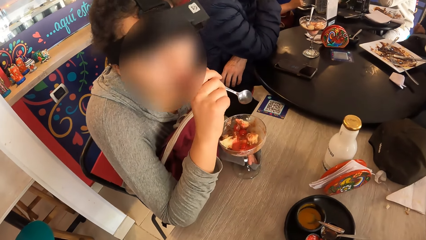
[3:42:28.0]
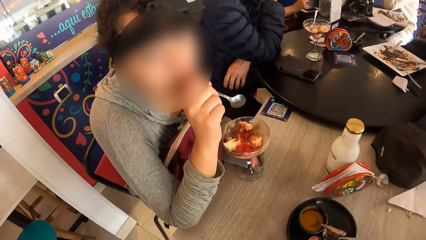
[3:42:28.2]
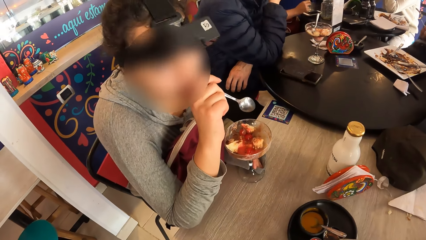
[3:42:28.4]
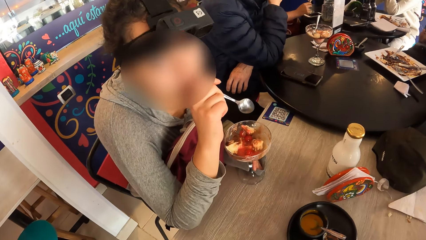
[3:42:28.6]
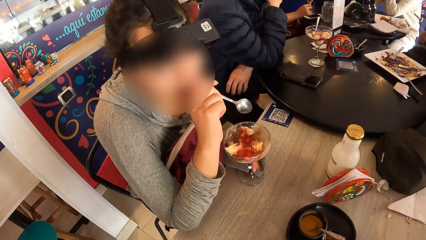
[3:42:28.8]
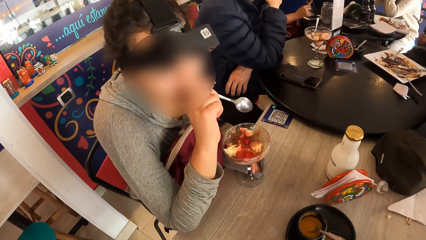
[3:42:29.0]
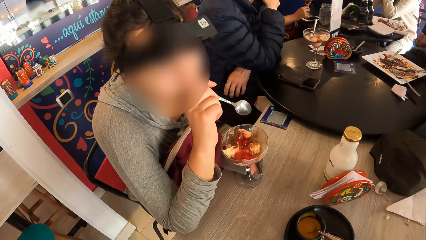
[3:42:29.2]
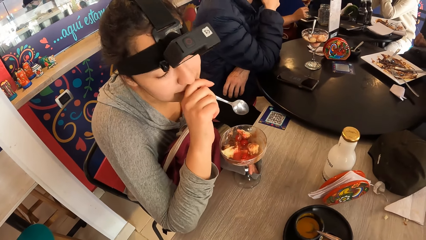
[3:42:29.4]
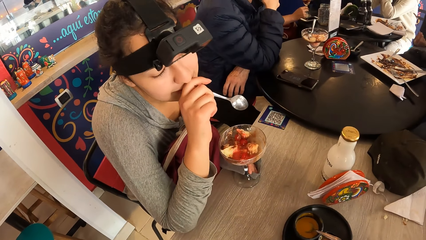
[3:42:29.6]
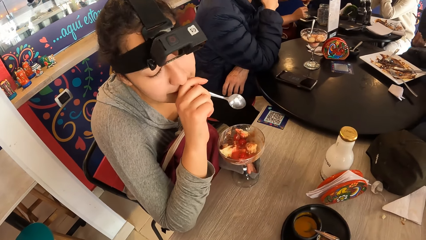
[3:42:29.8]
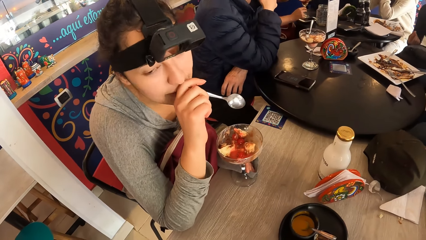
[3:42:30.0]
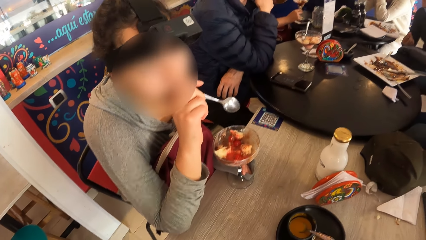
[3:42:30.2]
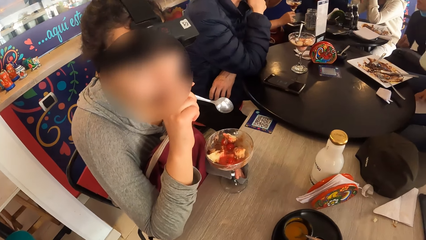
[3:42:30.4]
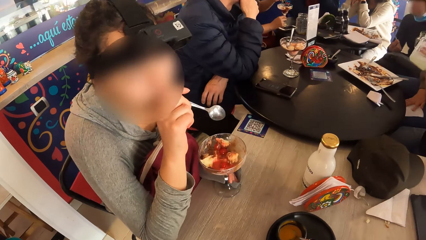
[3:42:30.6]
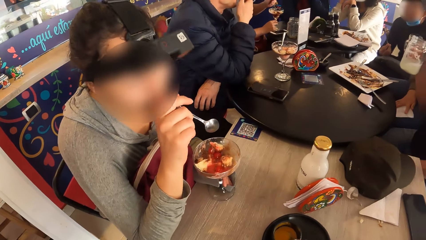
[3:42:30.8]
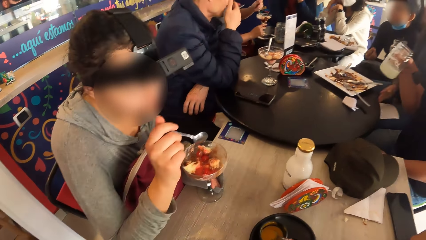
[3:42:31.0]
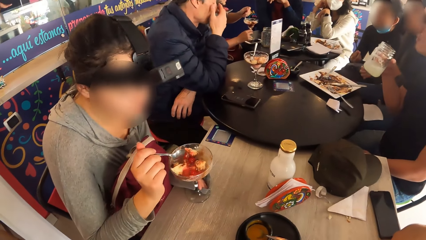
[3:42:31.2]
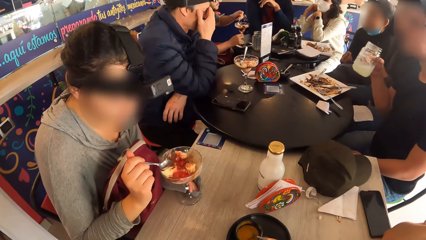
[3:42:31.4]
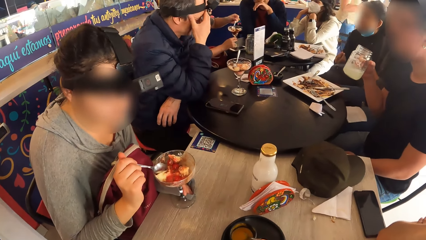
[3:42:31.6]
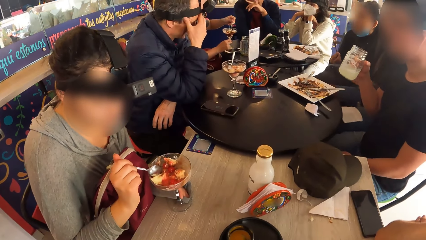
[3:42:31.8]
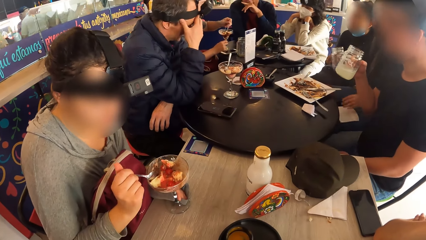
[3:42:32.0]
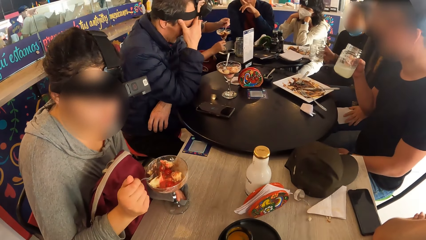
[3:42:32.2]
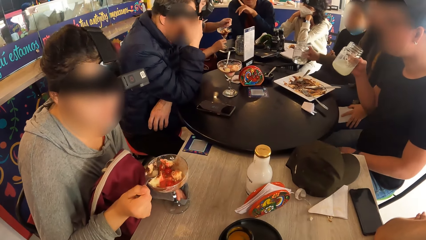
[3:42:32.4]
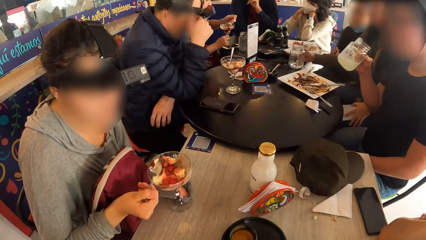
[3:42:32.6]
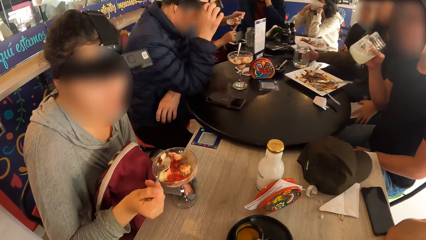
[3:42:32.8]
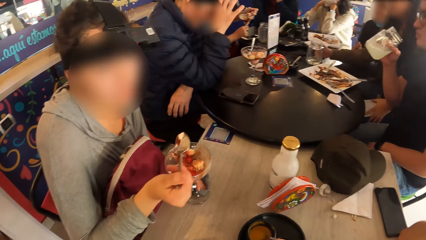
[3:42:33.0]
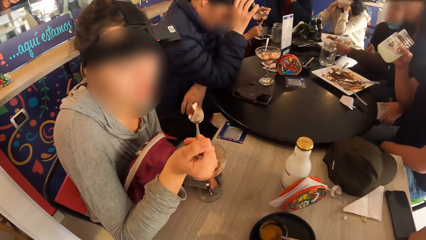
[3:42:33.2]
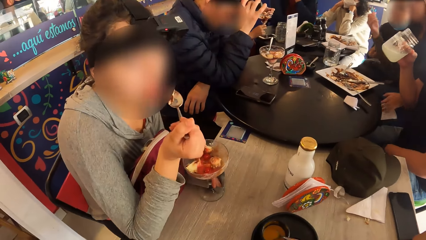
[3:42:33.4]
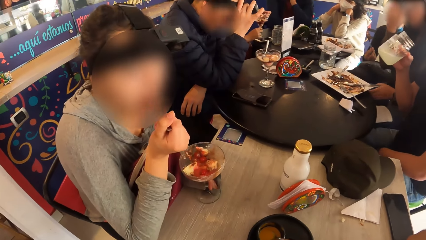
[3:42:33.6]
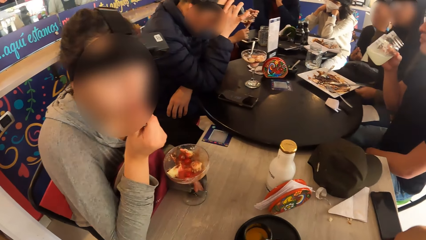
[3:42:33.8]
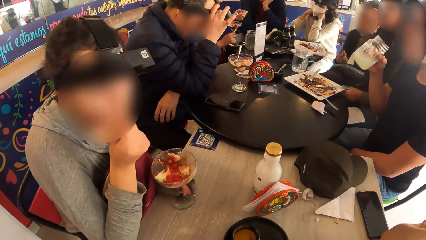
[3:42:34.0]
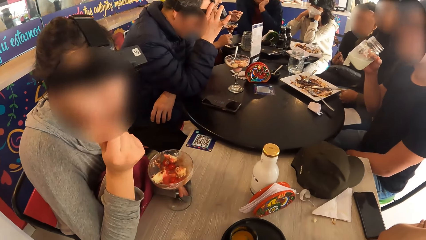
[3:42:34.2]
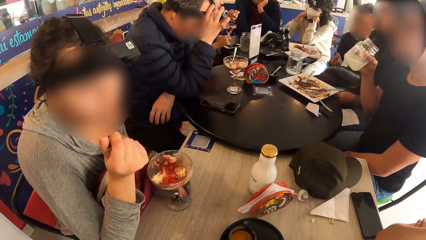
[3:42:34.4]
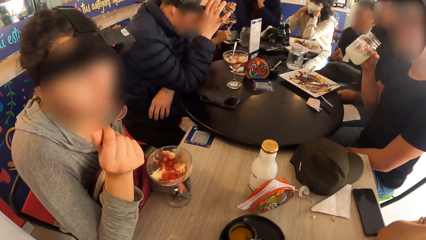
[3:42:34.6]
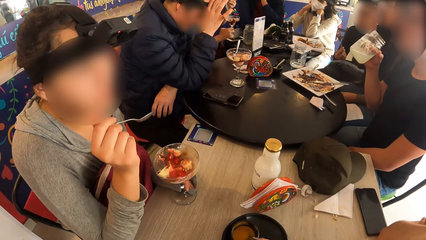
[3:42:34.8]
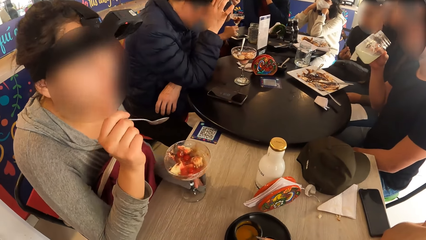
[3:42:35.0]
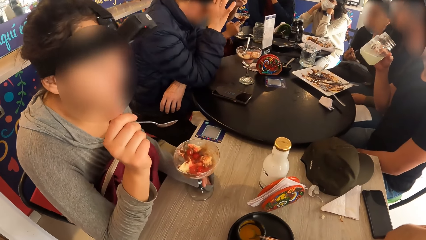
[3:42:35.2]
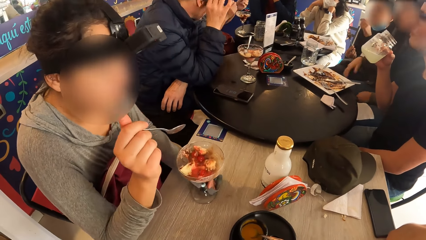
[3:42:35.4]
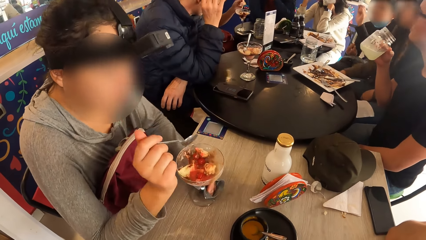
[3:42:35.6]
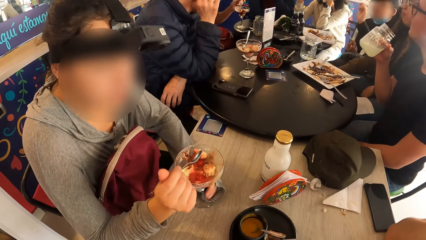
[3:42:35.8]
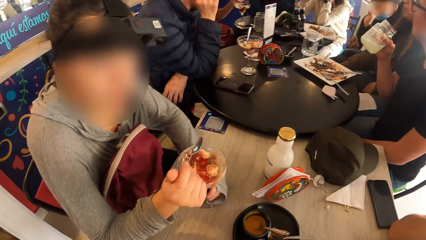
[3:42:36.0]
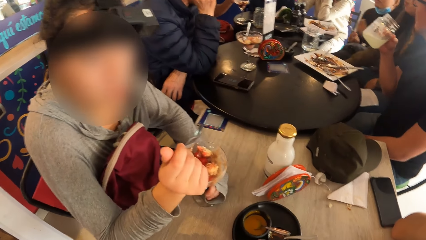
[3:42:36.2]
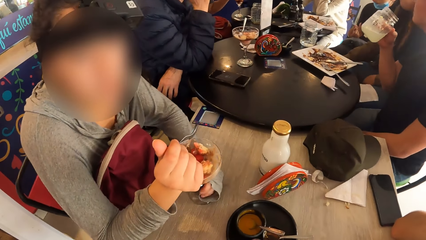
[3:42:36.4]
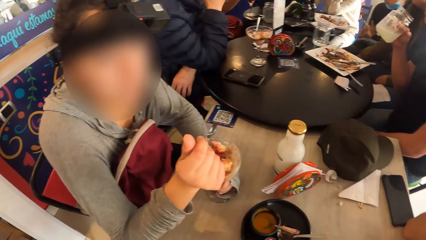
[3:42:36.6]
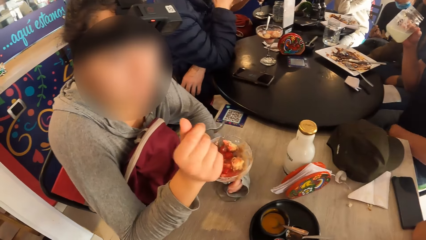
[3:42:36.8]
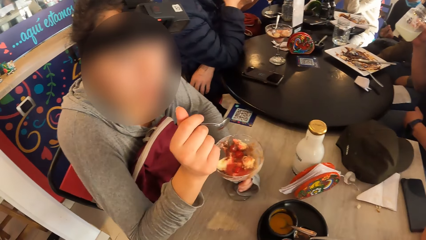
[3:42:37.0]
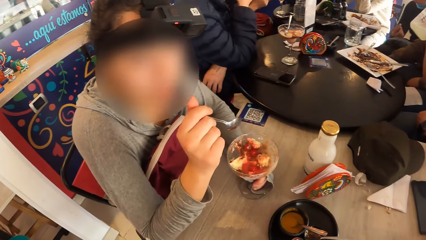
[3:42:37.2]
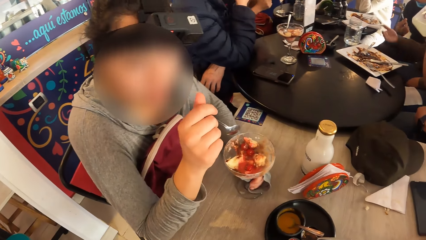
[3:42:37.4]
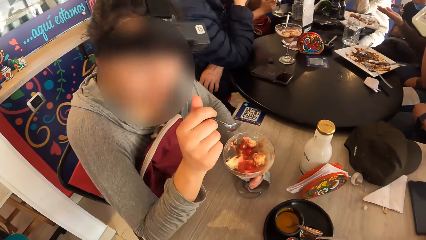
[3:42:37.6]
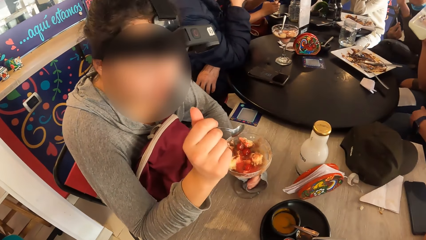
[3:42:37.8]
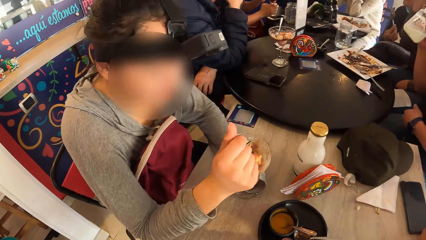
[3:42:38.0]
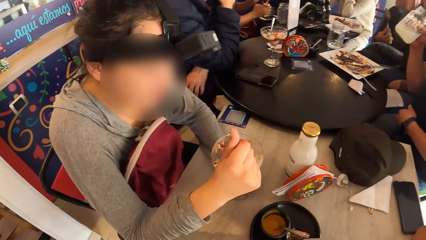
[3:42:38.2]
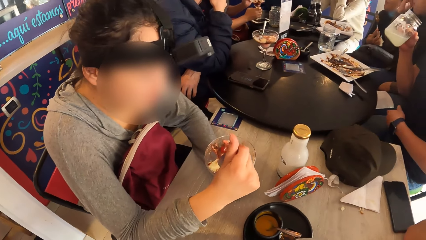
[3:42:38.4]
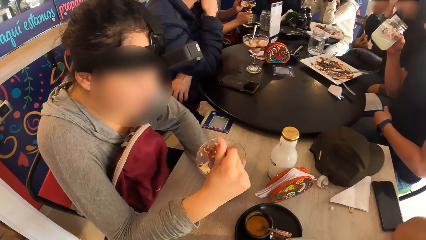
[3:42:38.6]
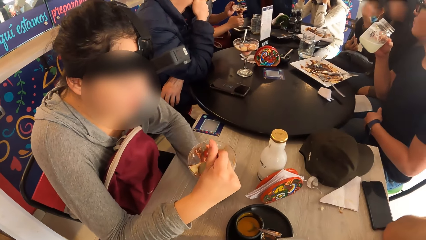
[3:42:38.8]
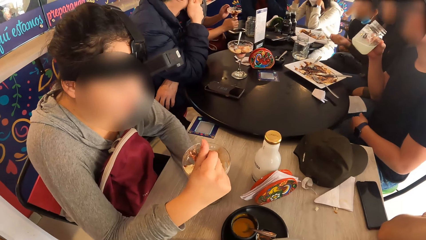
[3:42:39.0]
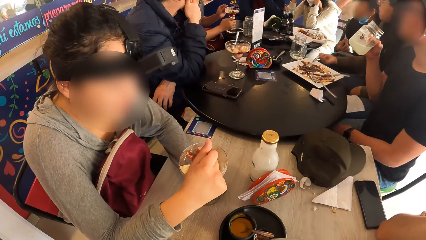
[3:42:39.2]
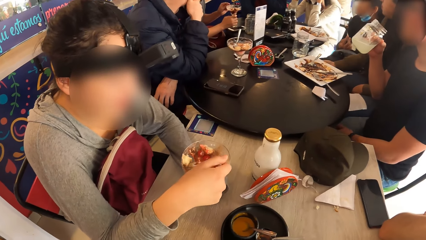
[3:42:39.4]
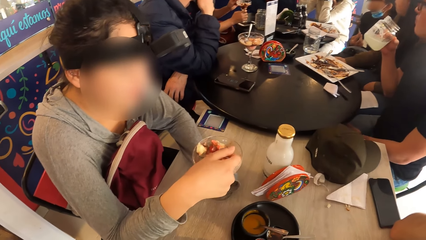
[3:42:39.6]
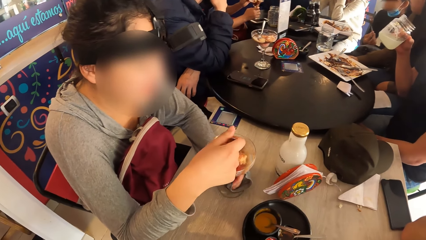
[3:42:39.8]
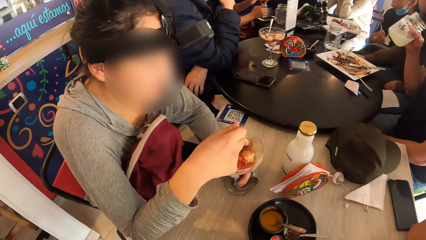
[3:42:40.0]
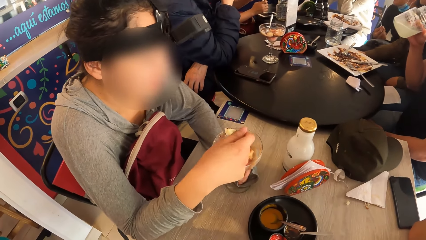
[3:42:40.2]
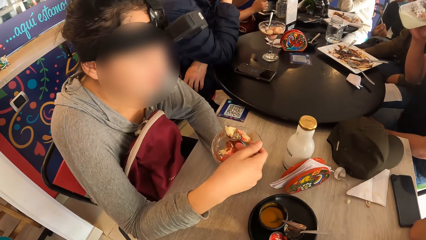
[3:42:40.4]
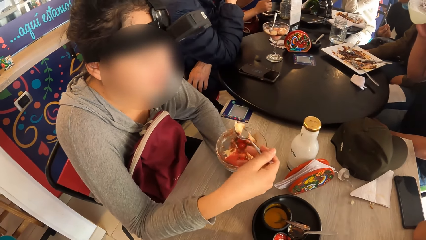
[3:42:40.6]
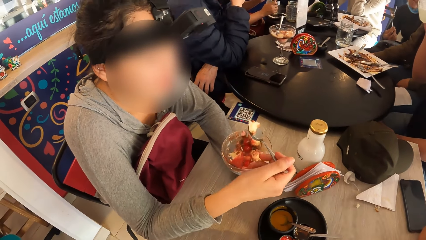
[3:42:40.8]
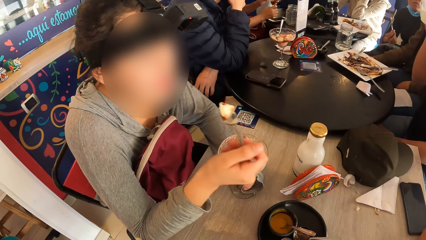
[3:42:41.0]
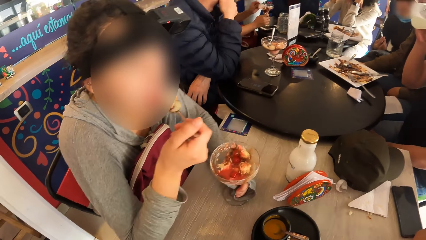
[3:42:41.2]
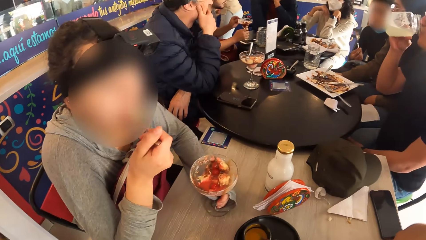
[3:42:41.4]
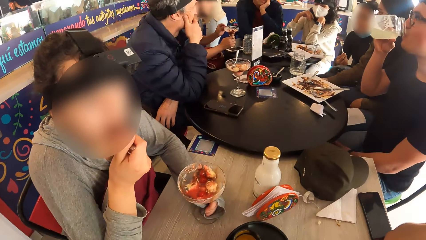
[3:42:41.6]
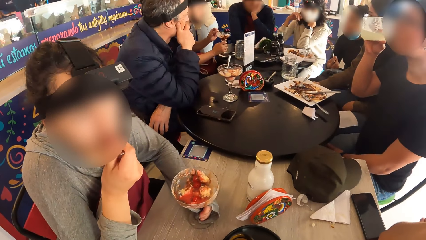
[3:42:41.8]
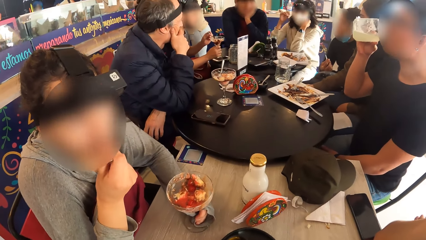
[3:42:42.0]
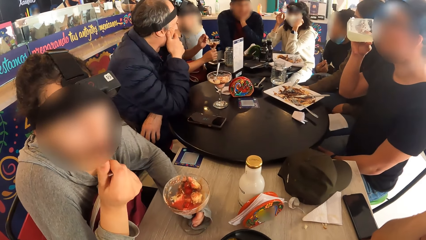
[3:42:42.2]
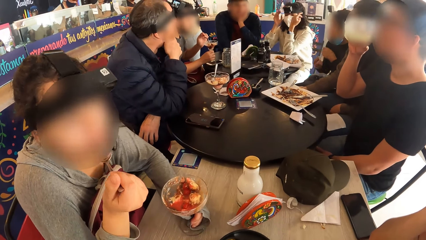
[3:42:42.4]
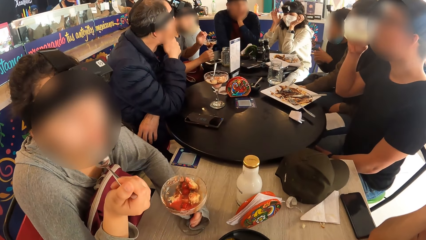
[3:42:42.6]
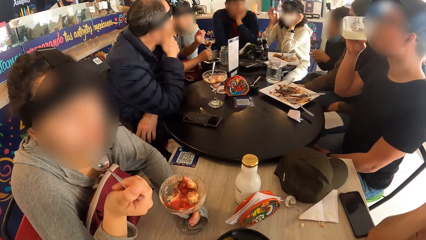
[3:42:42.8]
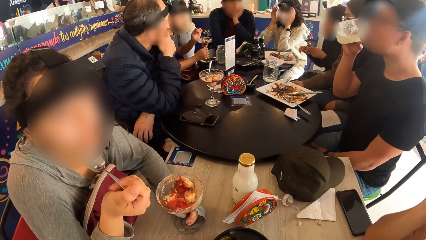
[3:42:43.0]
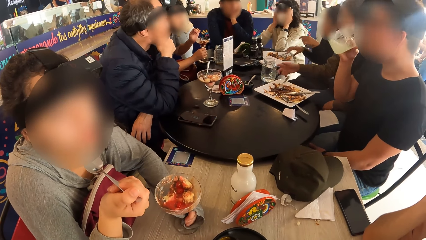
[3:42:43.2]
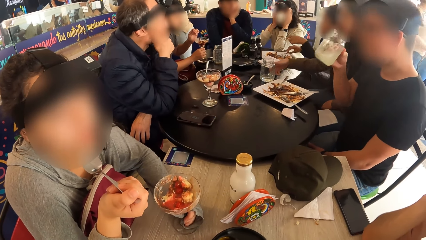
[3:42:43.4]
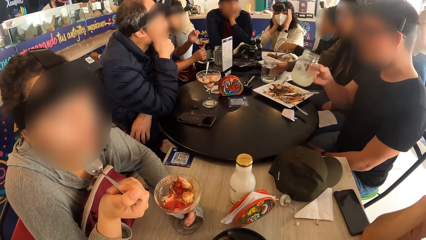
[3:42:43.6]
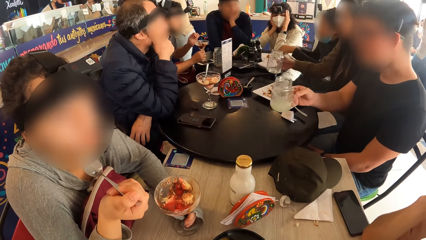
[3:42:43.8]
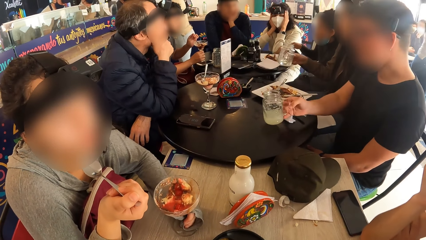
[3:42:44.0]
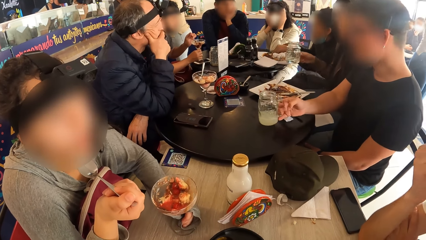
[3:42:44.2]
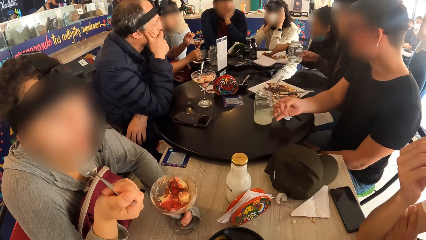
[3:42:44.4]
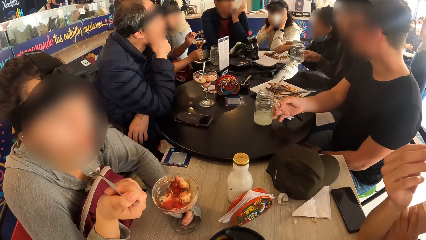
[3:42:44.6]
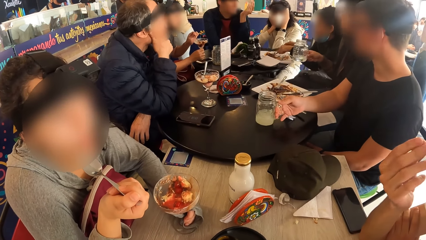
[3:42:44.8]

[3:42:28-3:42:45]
The woman removes the spoon from her mouth with her right hand. The camera wearer interacts with the woman. The woman touches her mouth with her right hand. She picks up some ice cream from the cup on the table with the spoon in her right hand. She puts the spoon in her mouth with her right hand, removes the spoon from her mouth with her right hand, and moves the cup on the table with her left hand. The camera wearer interacts with the woman. The woman picks up some ice cream from the cup on the table with the spoon in her right hand. She puts the spoon in her mouth with her right hand.
